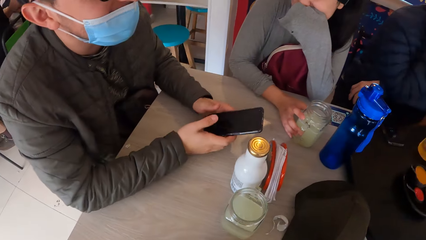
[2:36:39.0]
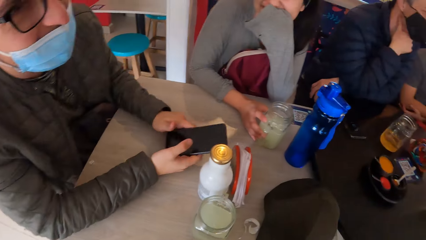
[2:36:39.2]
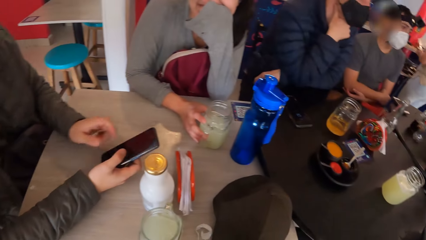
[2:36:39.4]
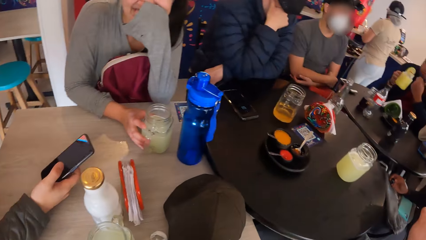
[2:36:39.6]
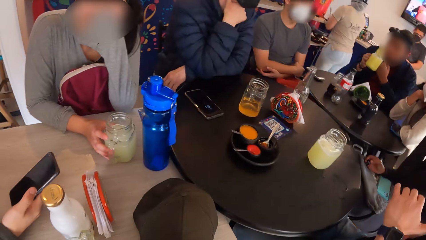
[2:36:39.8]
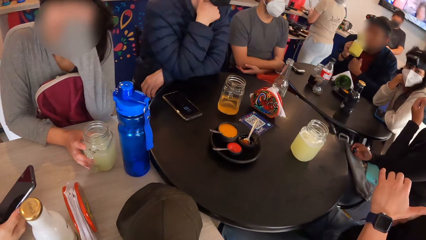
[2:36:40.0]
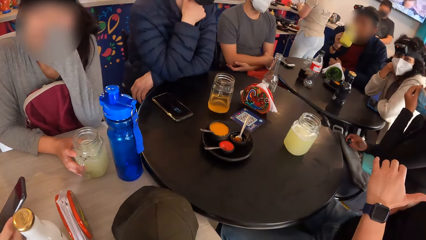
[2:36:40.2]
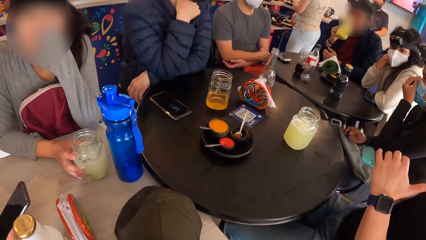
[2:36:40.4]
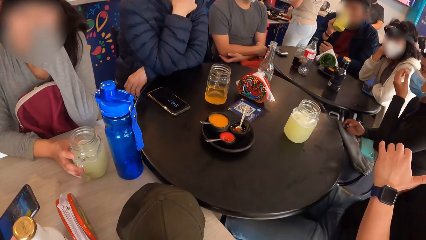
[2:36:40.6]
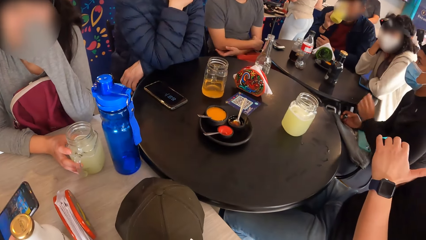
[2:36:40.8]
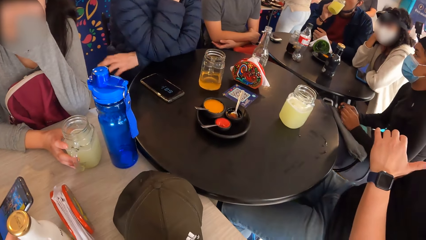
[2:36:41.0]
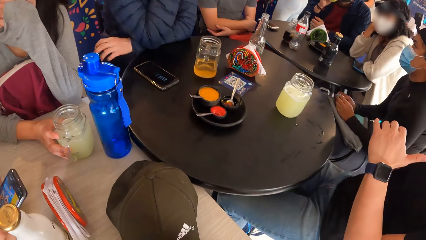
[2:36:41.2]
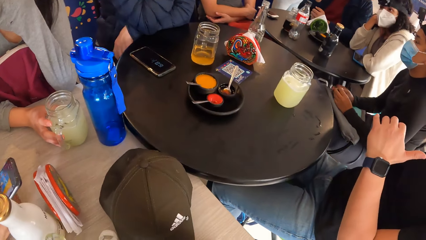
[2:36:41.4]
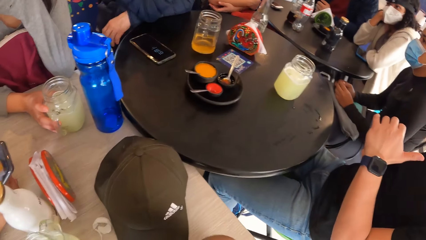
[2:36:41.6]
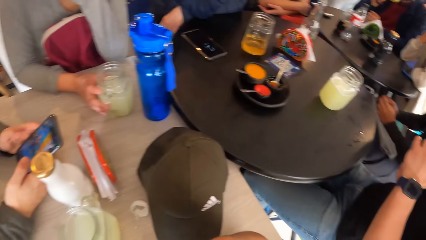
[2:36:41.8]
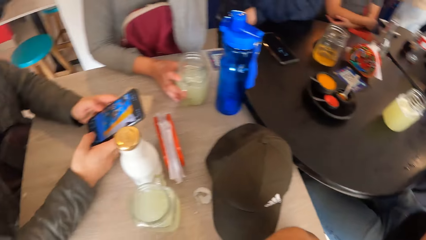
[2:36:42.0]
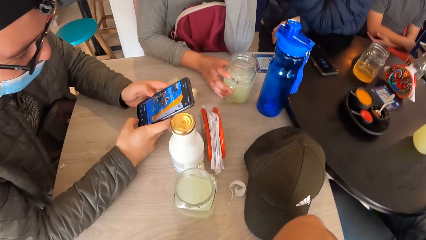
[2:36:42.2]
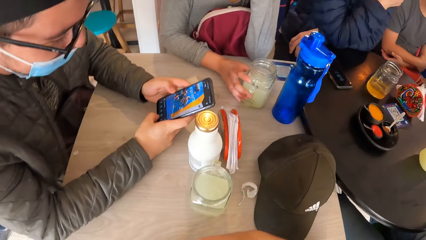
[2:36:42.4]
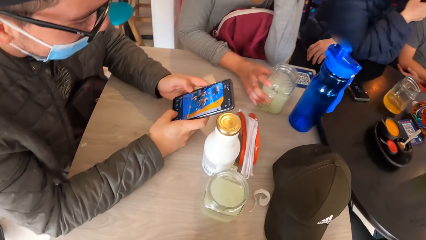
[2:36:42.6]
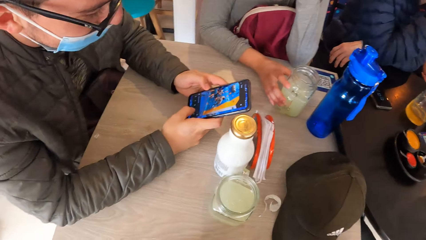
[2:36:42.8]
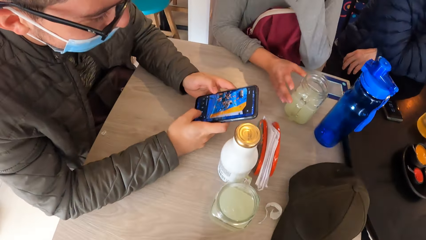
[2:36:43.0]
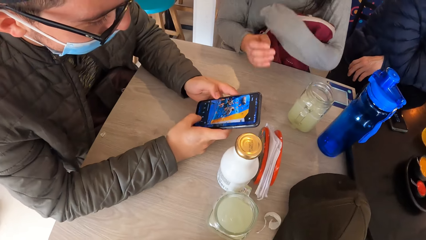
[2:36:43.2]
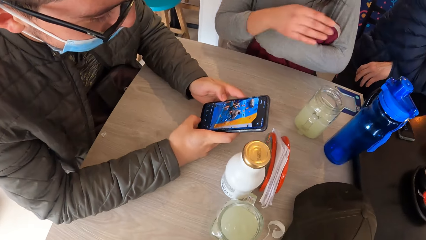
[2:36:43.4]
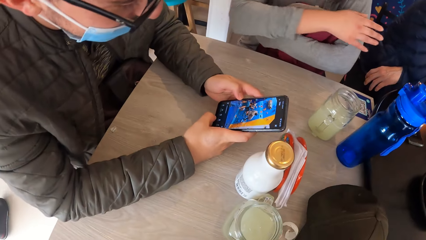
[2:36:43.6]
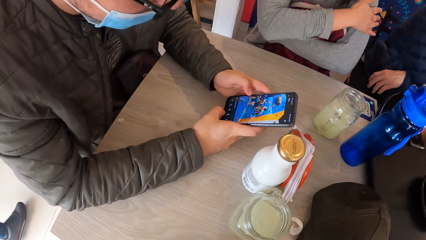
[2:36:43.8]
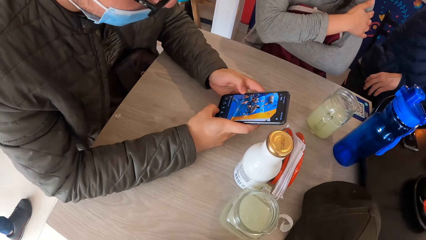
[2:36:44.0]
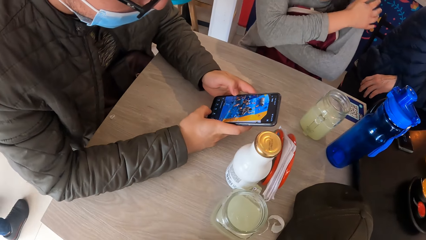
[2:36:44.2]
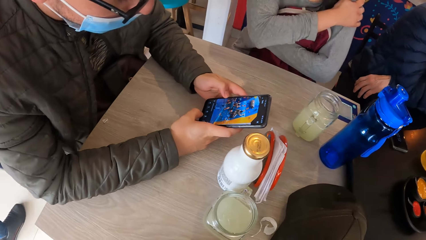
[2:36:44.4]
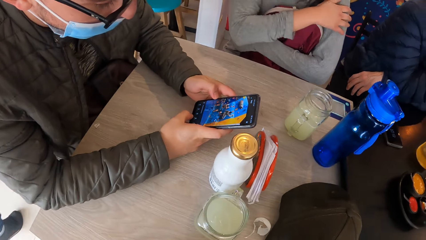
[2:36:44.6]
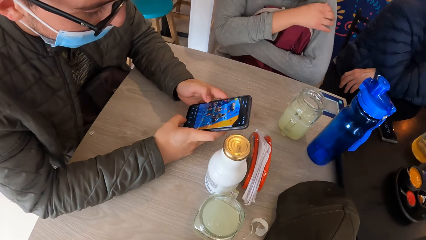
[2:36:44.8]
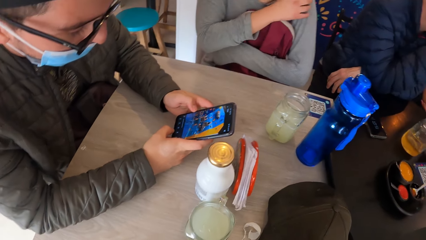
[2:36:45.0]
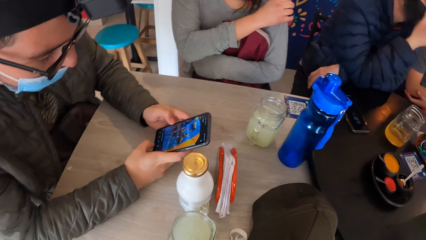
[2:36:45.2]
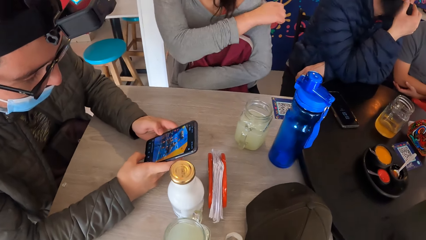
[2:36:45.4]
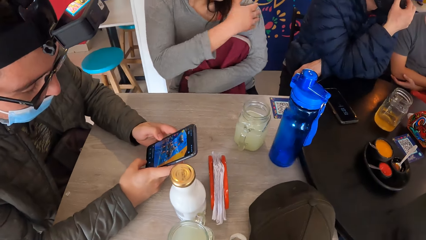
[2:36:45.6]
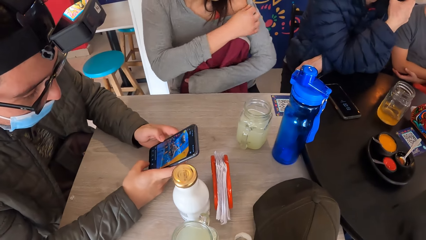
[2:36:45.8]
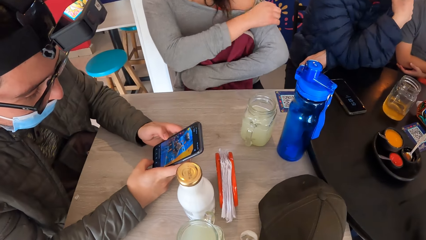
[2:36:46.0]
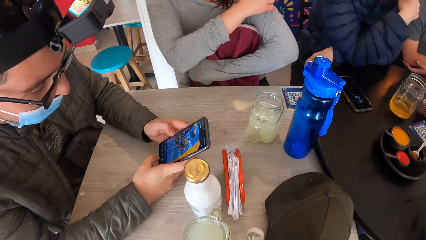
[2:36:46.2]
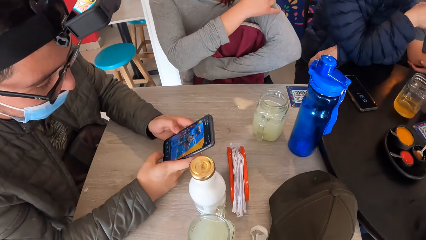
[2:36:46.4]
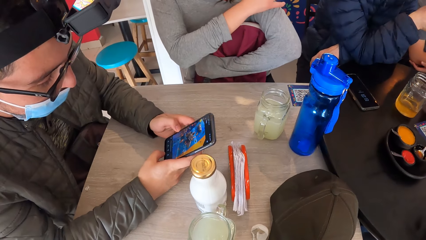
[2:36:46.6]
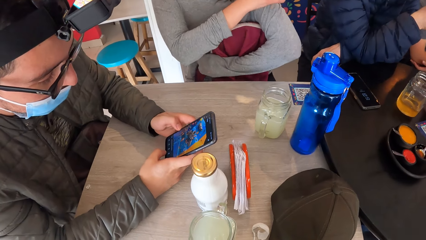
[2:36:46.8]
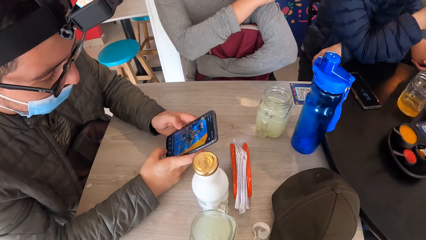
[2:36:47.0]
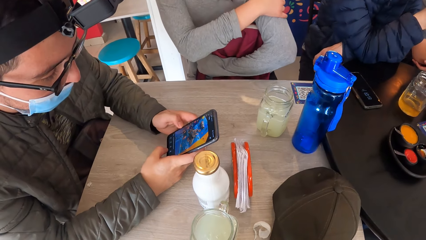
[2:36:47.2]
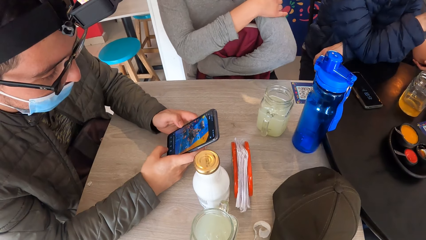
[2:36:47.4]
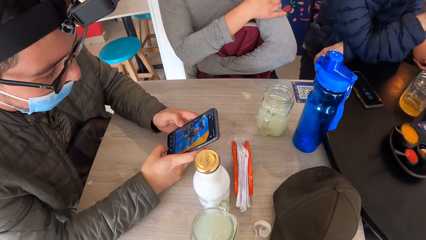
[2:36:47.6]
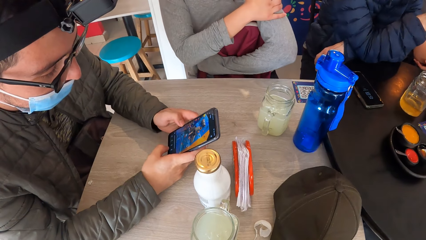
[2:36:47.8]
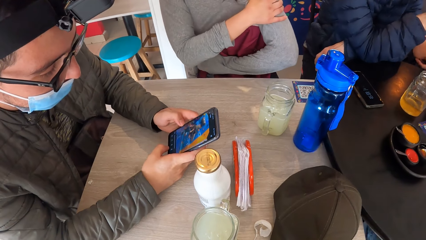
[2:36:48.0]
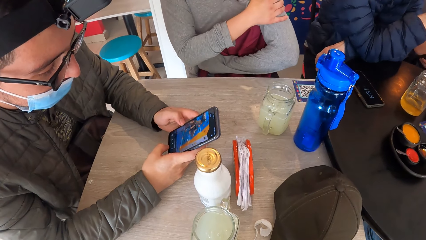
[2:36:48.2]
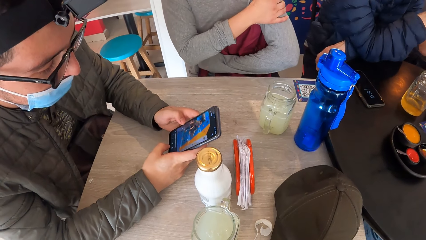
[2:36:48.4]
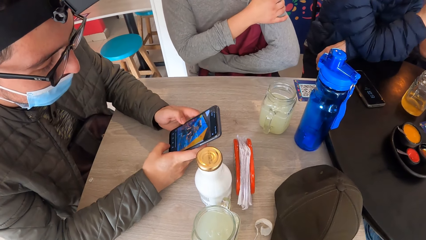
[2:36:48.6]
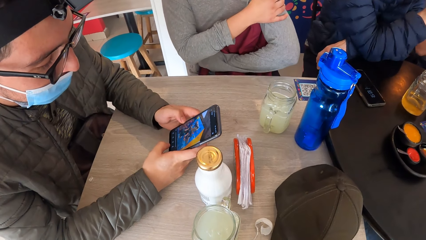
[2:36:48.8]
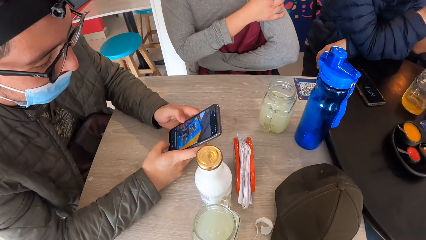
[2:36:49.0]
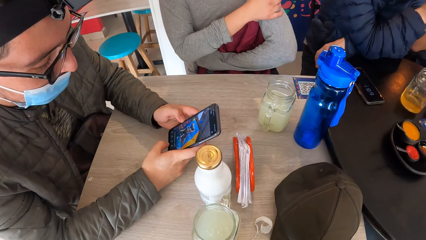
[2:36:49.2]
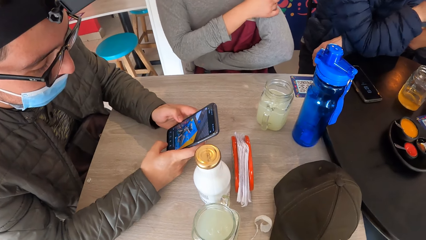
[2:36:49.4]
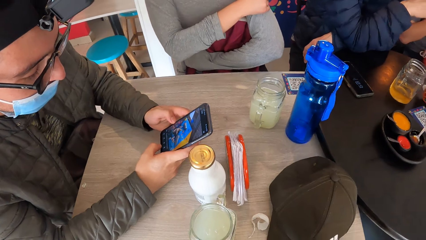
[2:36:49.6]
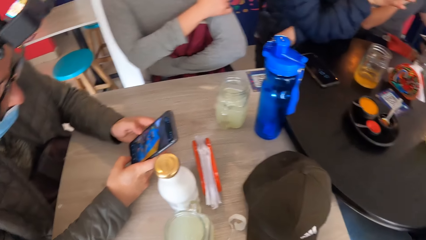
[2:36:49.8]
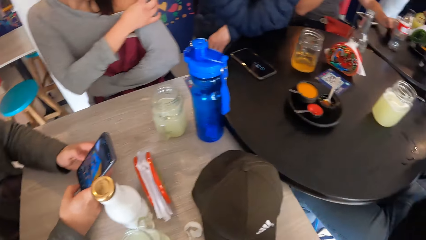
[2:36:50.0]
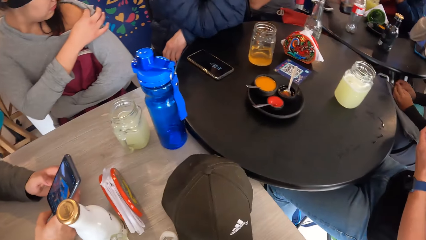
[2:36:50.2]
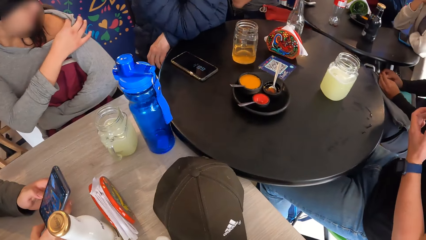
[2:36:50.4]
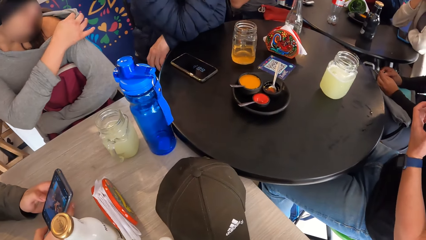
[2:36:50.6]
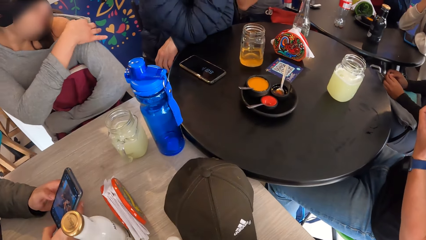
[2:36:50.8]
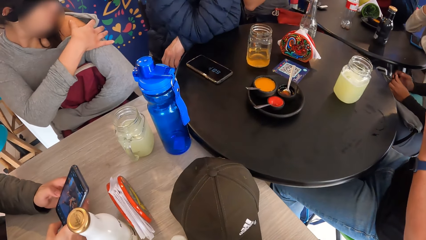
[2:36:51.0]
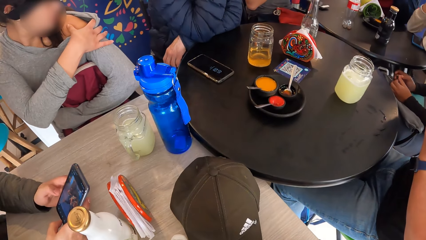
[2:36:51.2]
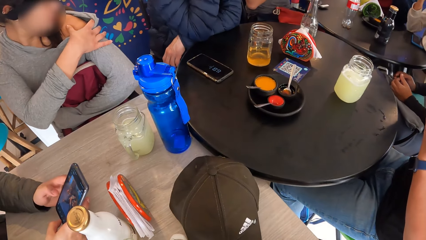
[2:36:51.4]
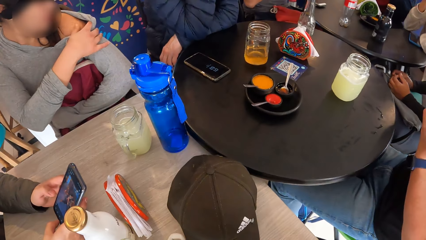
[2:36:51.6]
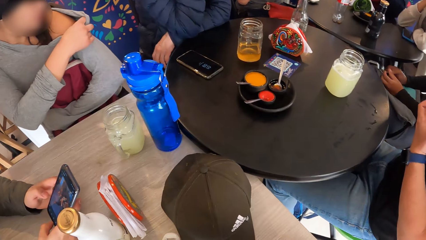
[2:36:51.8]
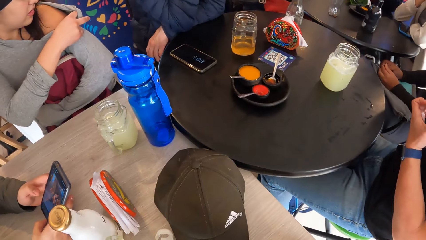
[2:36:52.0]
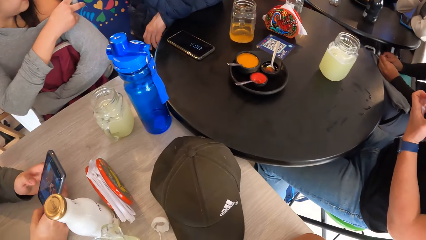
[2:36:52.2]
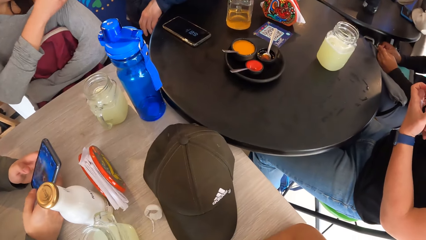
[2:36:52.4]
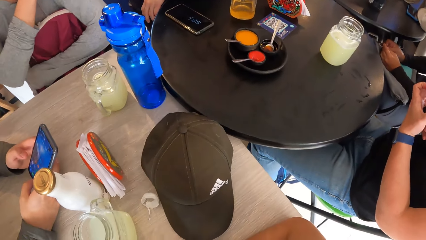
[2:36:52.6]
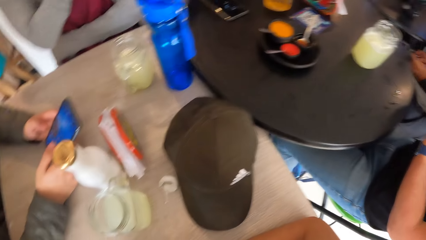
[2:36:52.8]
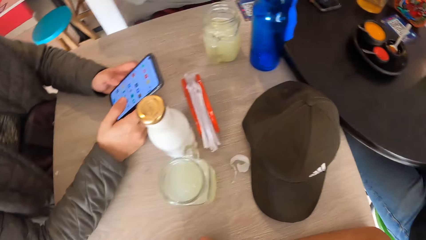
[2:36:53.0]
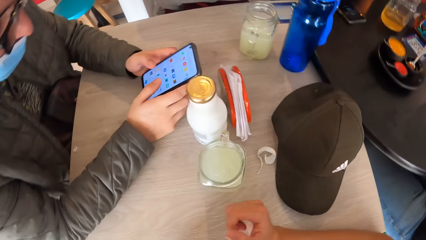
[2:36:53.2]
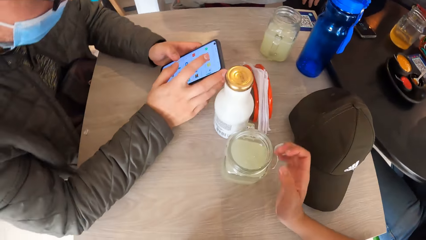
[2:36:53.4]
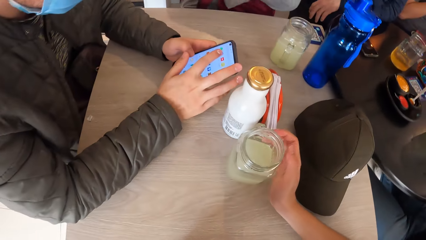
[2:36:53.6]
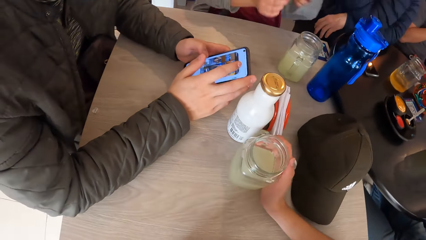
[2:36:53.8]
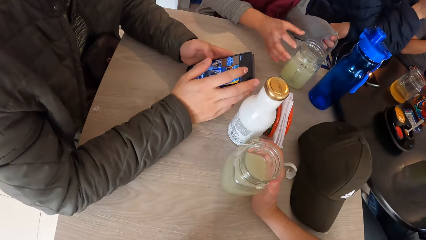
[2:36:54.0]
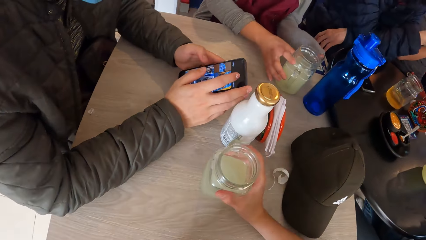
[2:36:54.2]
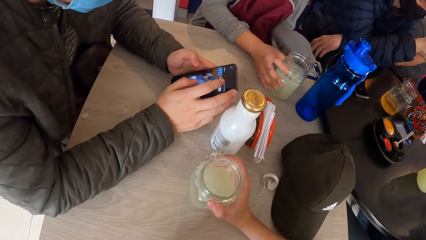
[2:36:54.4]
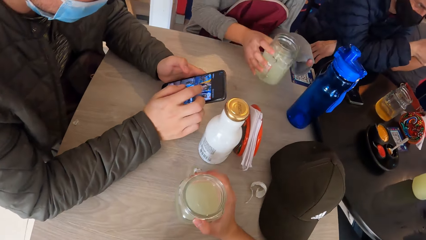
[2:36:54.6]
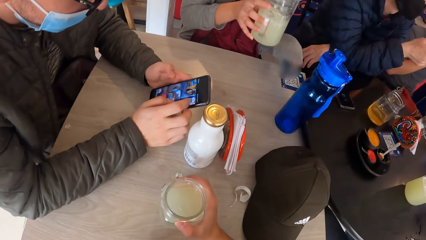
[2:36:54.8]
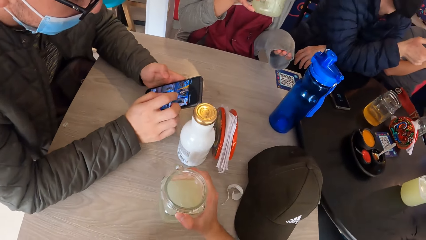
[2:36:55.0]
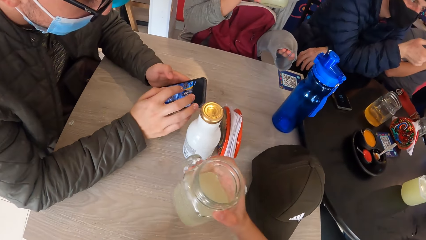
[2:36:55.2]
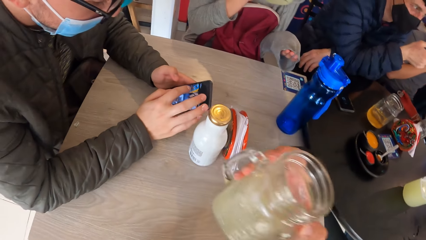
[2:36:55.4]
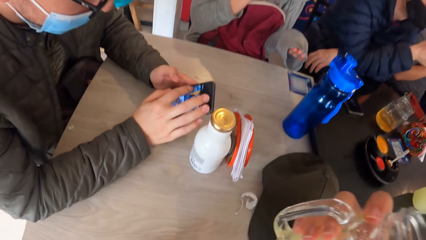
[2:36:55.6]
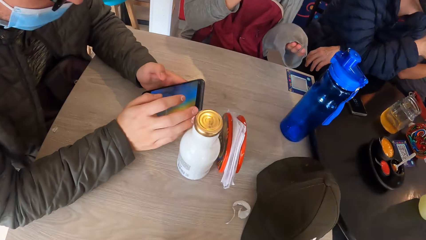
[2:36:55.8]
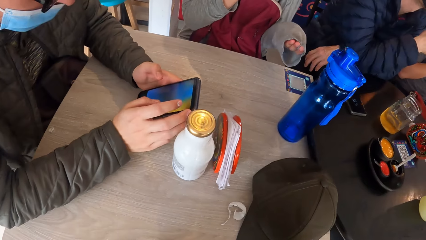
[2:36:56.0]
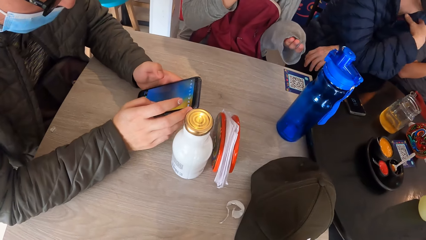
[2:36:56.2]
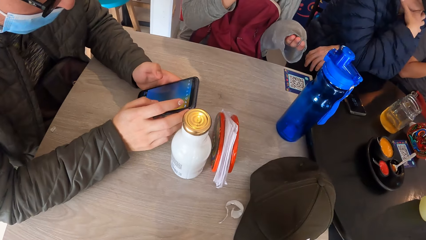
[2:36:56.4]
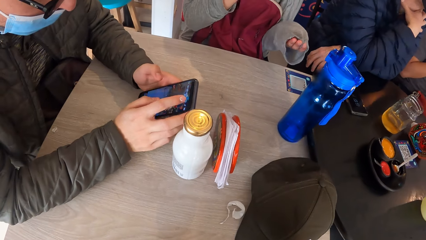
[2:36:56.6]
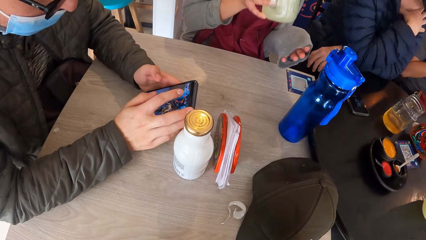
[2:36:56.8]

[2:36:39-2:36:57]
A man drinks from the glass of juice in his right hand. Another man operates the phone with both hands. The camera wearer looks at four people. A woman adjusts a blouse on her body with her right hand. A person scrolls the phone on the table. The woman touches her shoulder. The camera wearer picks the glass of juice from the table with his right hand. The woman picks the glass of juice from the table with her right hand. The camera wearer drinks the juice. The woman drinks the juice.
